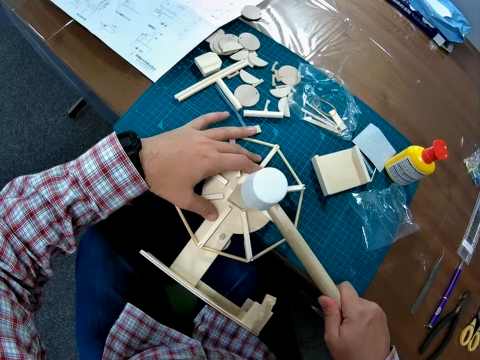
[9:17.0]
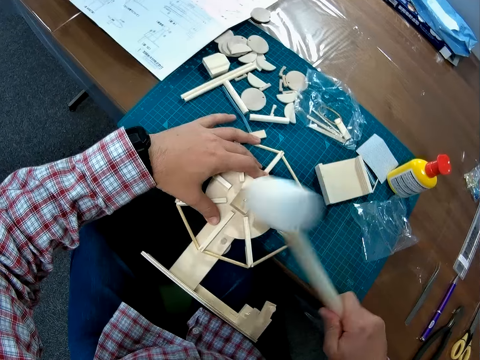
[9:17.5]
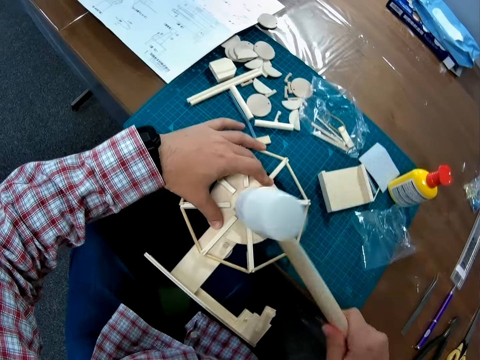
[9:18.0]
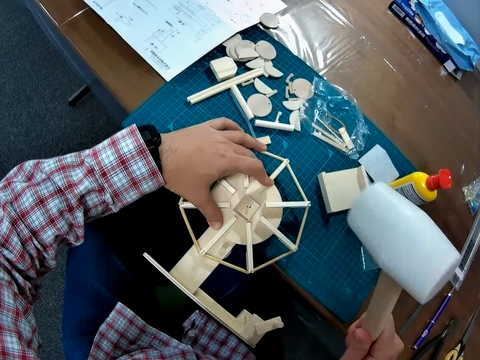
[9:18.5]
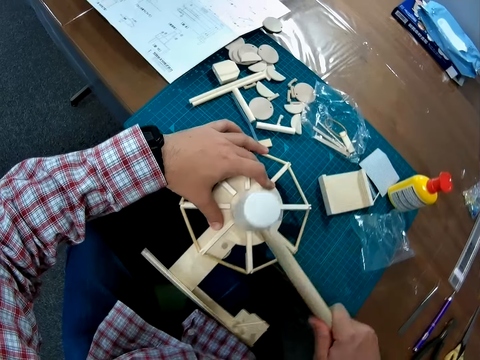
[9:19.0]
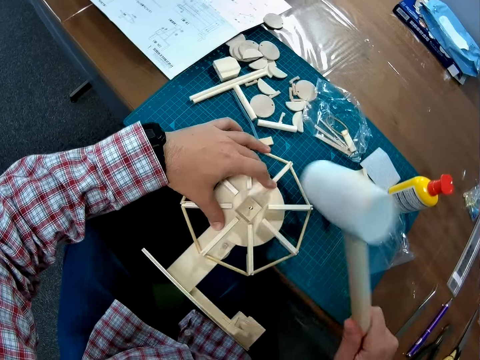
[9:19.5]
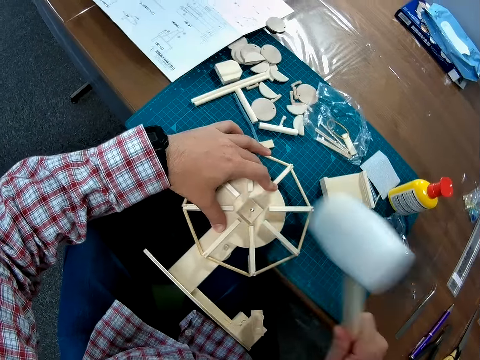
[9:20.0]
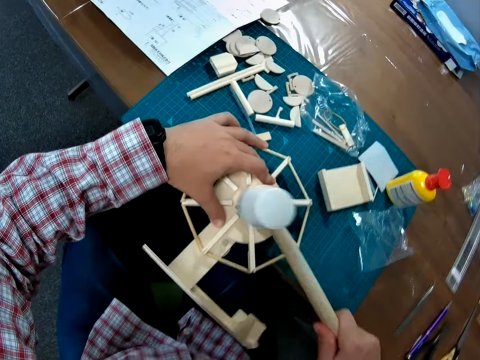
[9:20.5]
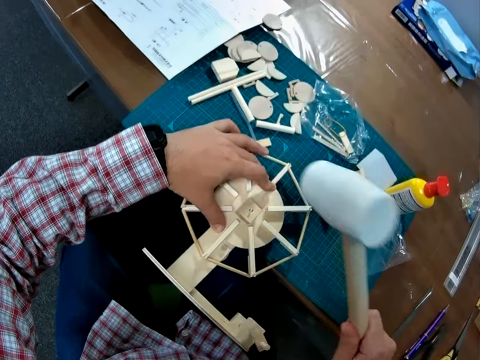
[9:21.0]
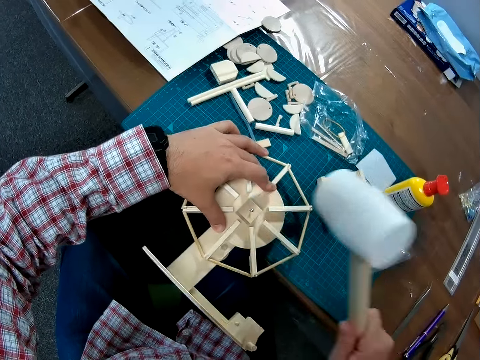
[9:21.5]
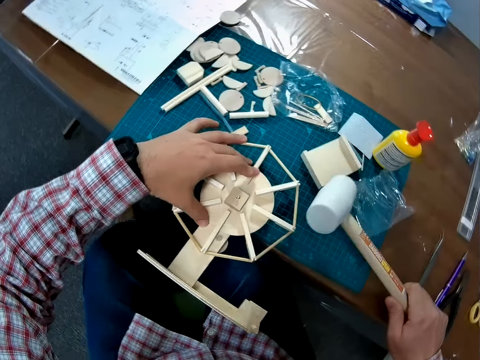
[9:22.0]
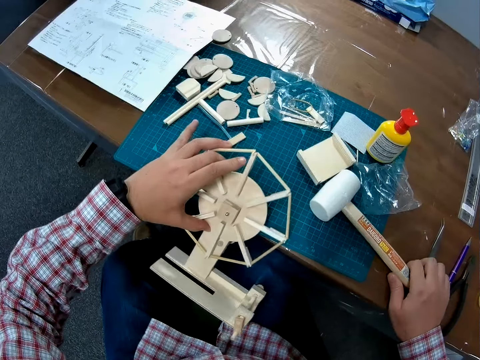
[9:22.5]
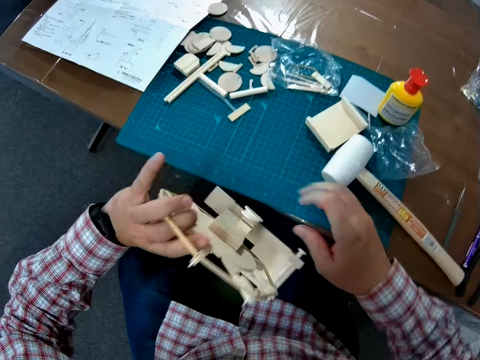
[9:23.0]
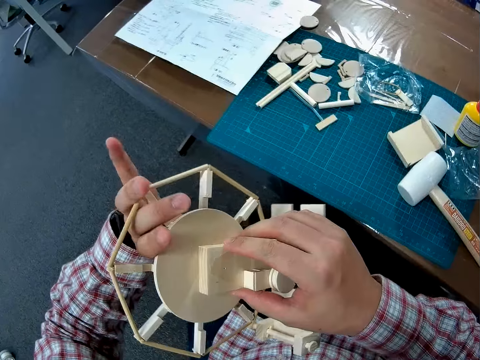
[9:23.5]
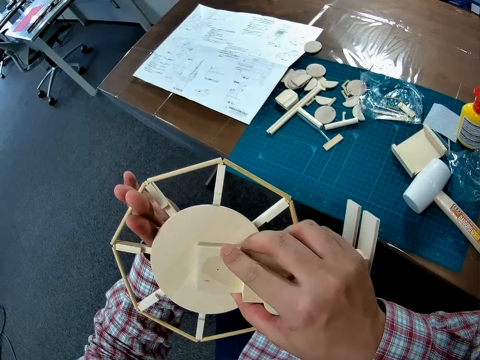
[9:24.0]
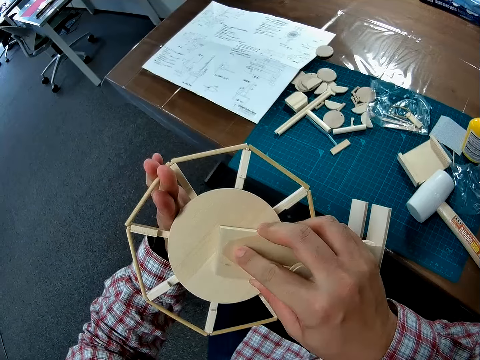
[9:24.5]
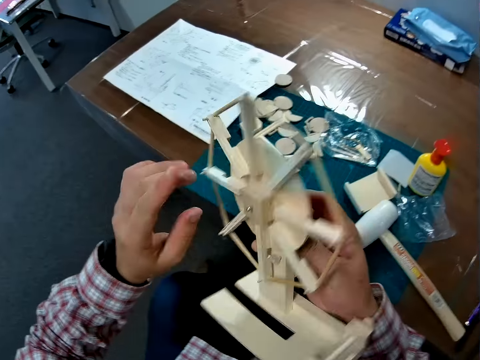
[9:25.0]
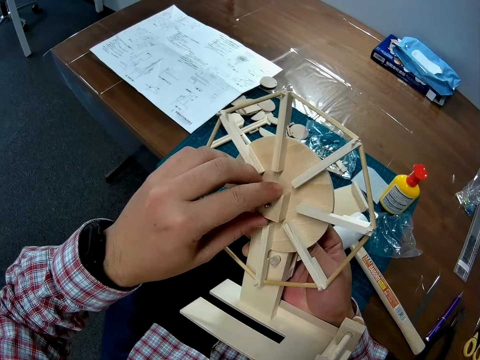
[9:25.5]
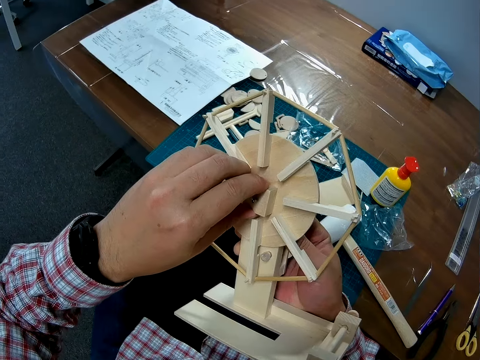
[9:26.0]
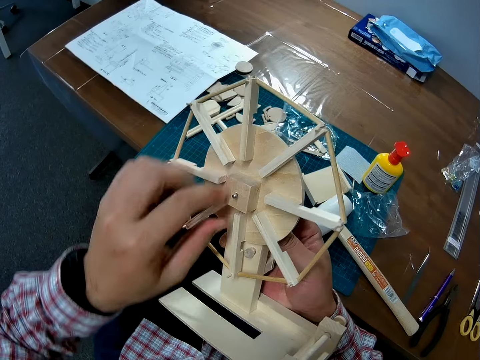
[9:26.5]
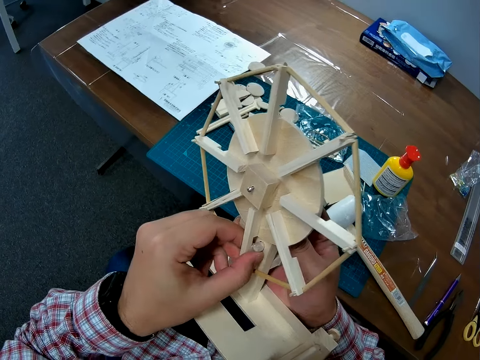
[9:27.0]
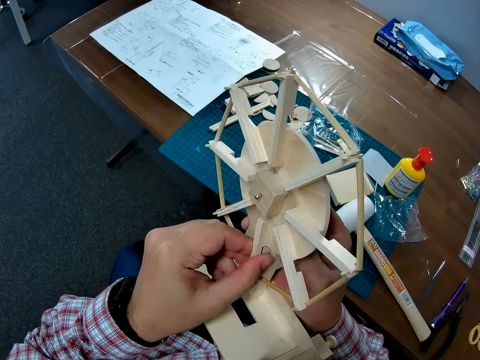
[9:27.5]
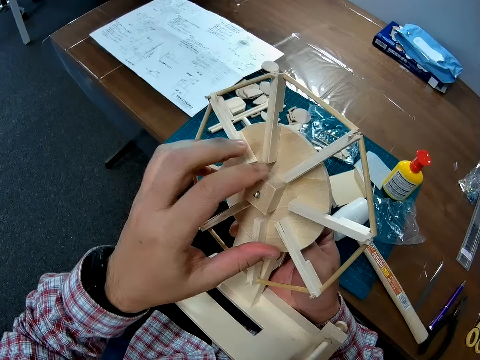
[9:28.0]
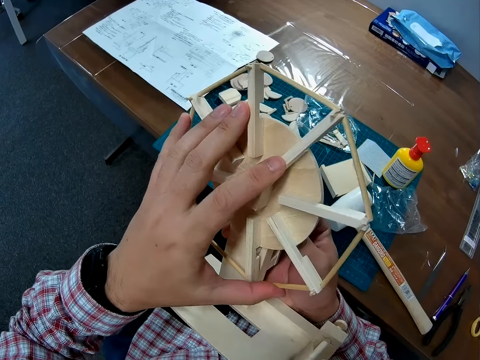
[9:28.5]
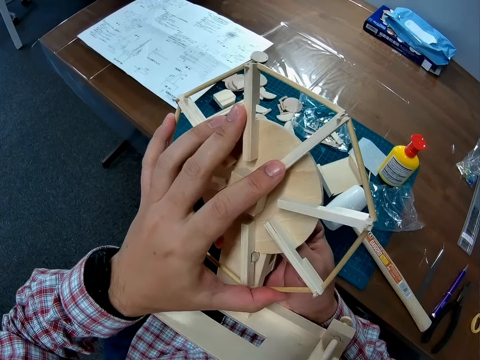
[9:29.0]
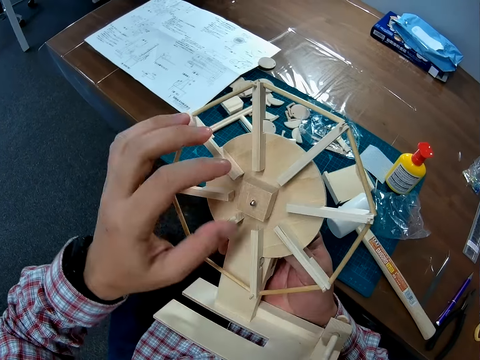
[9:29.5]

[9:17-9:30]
The camera wearer places the wooden hammer on the table. They adjust the wind mill parts. They pick something up. They touch something.

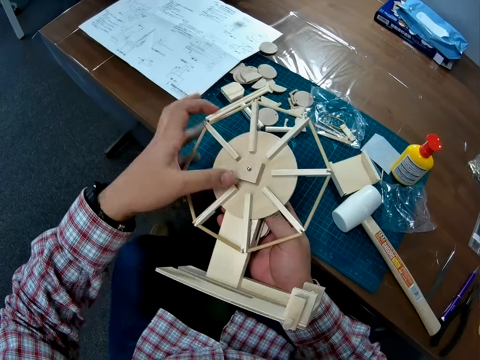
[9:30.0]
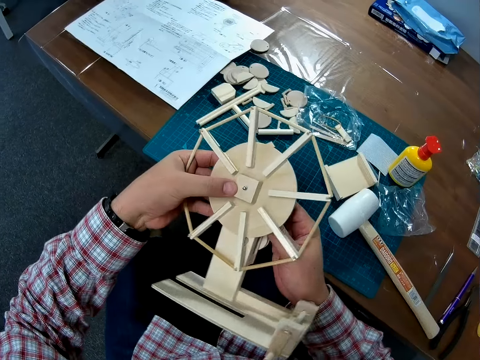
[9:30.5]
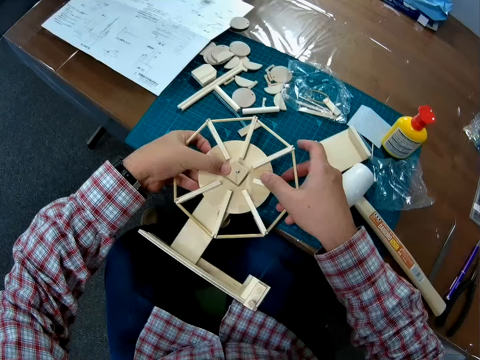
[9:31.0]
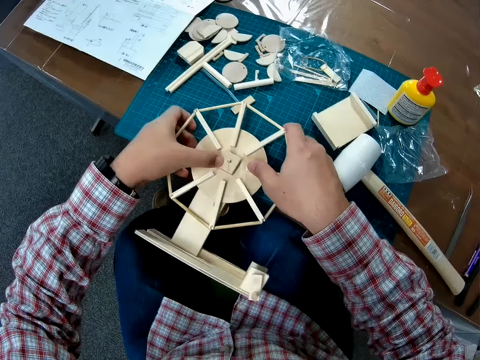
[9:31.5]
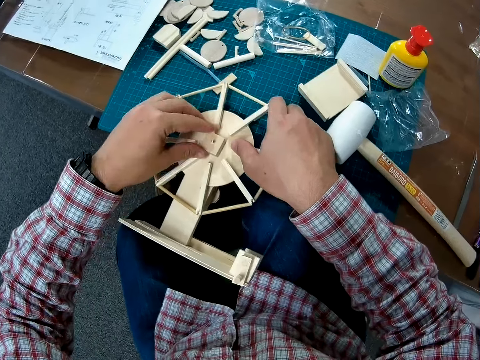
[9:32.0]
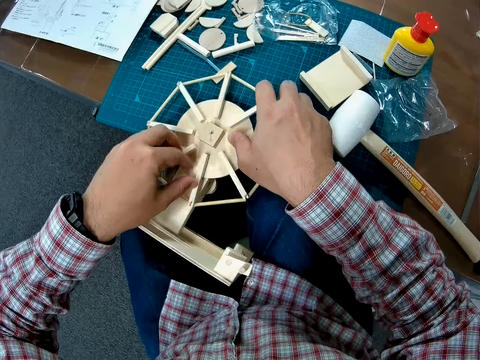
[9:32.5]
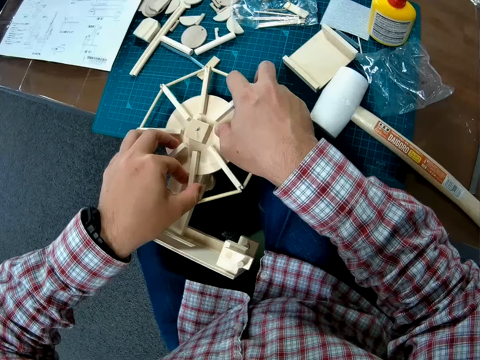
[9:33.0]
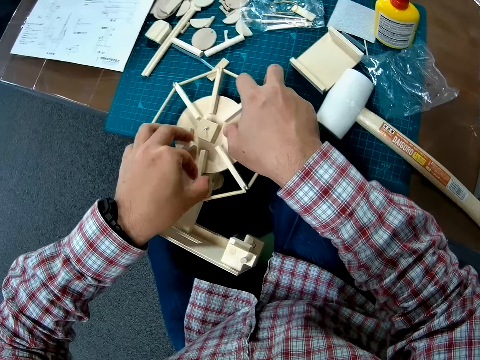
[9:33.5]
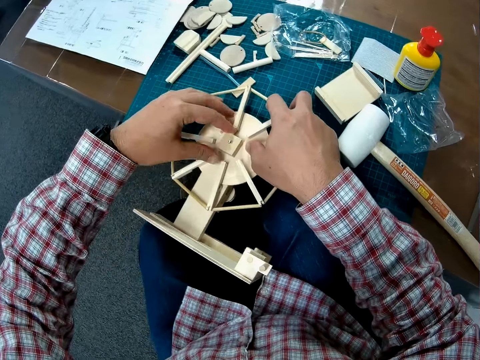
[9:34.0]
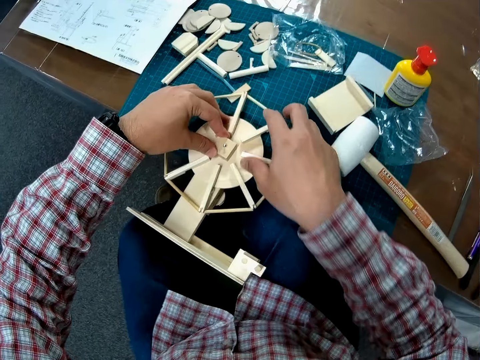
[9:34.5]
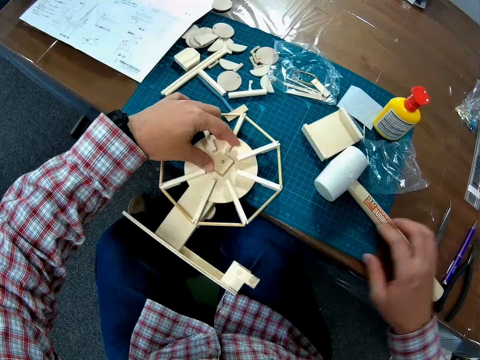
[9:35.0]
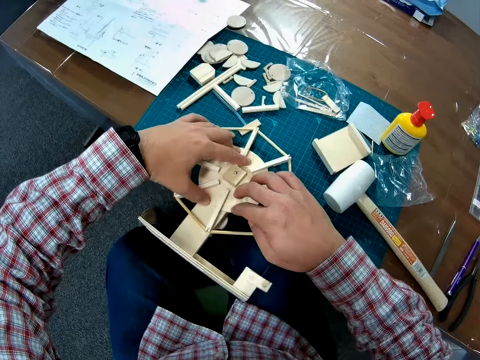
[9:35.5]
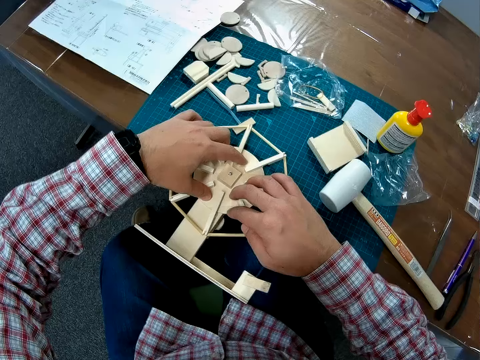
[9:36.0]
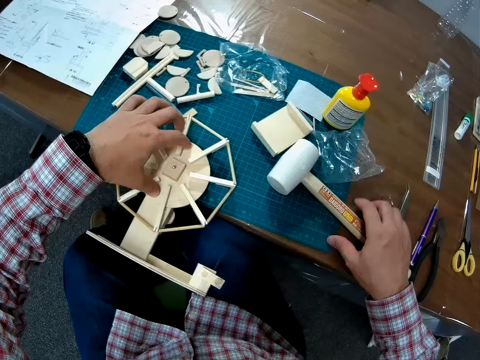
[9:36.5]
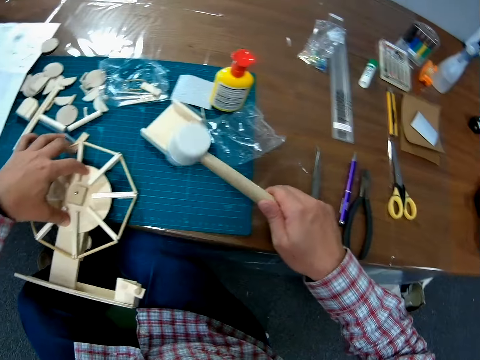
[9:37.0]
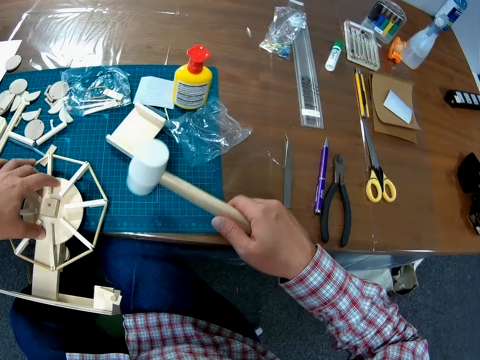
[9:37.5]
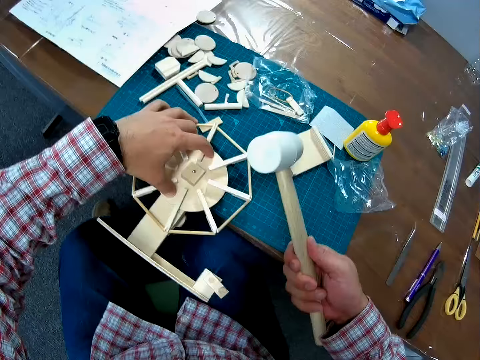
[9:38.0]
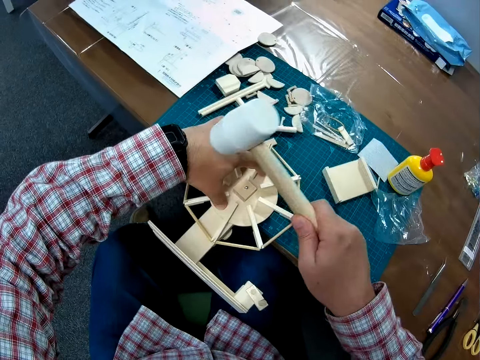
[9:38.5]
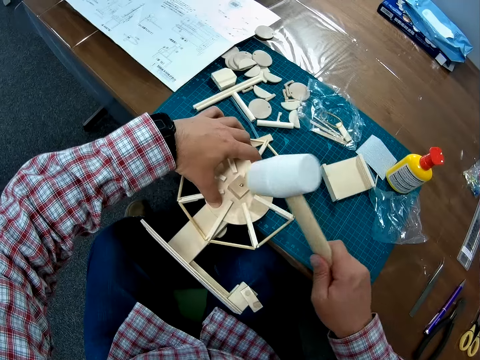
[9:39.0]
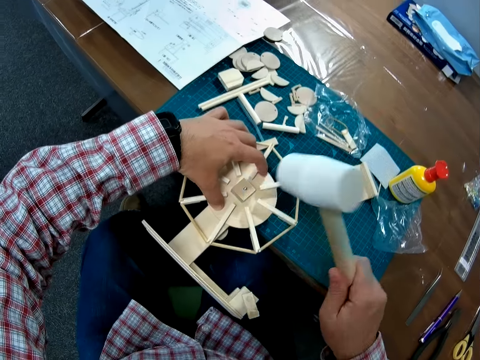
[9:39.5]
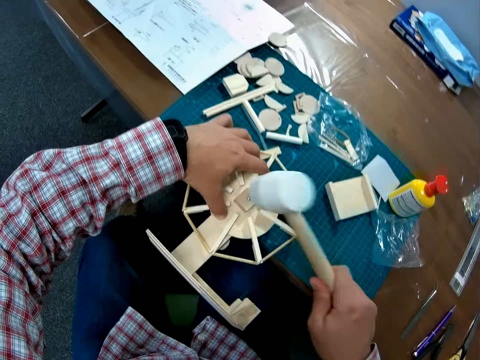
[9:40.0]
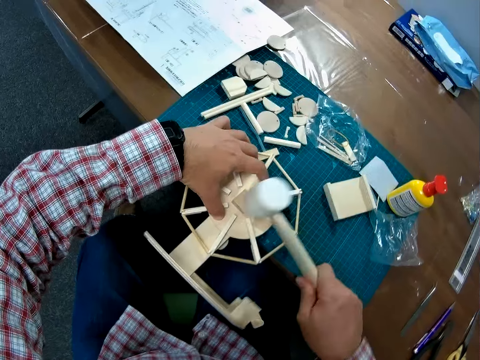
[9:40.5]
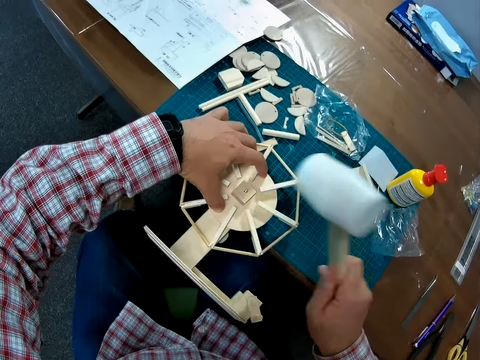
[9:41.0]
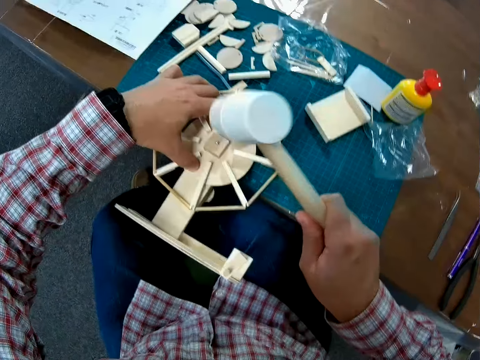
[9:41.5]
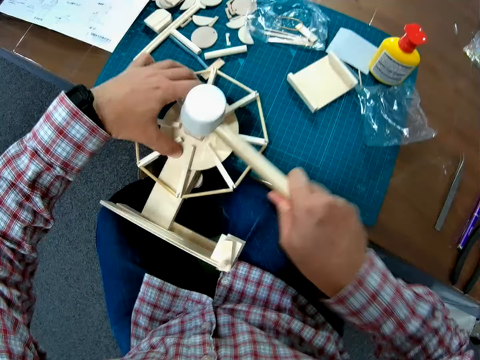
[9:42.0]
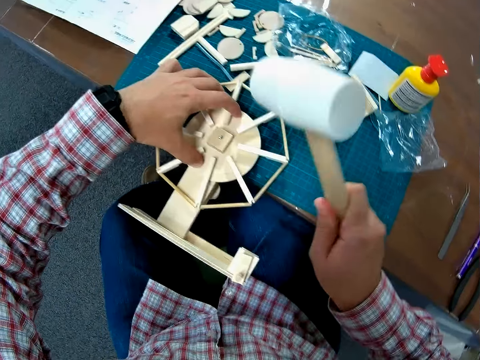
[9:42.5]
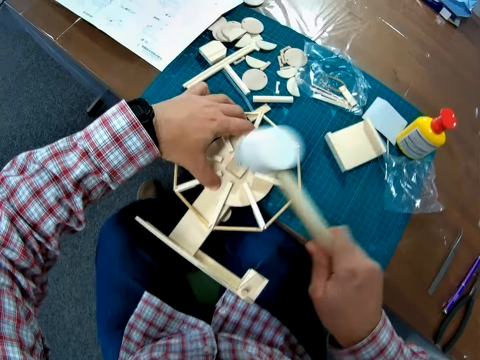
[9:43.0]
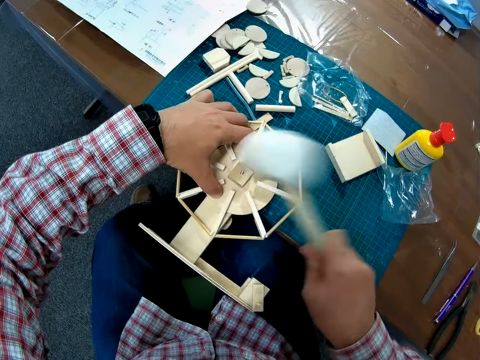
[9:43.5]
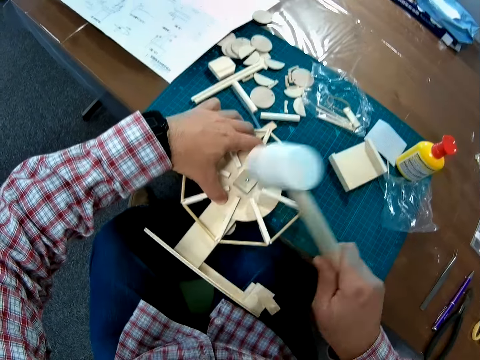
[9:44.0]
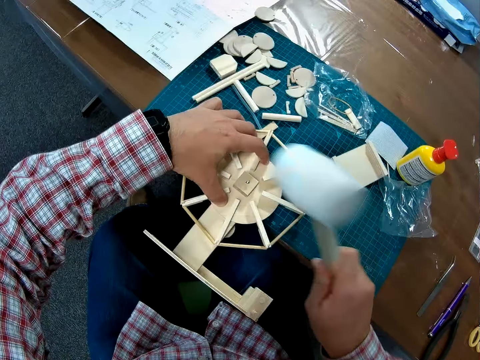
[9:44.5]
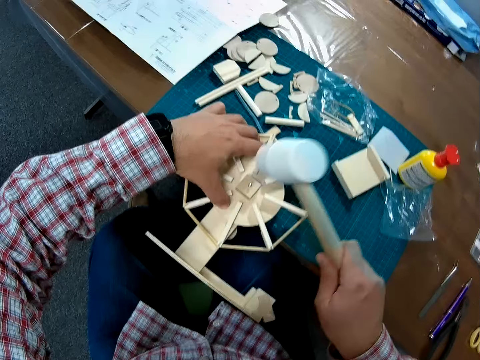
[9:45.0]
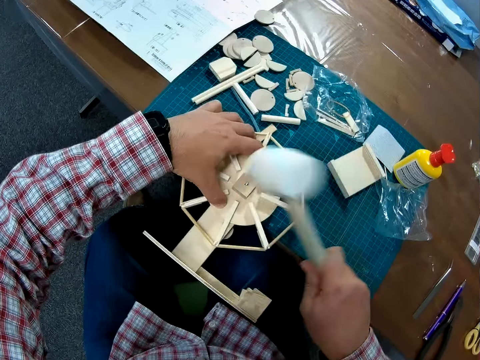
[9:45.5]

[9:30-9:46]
The camera wearer places the wind mill on the table. He adjusts the wind mill parts. He picks up the wooden hammer from the table. He hits the table with the hammer. He hits his left hand with the hammer. He hits the nail on the wind vane of the wind mill with the wooden hammer.
